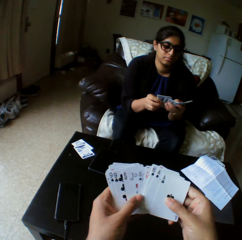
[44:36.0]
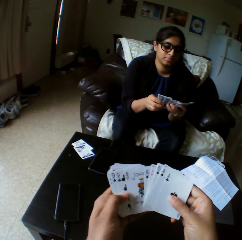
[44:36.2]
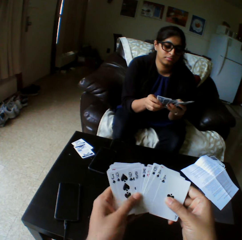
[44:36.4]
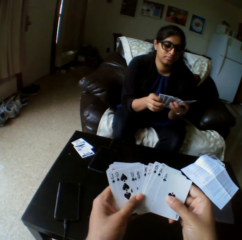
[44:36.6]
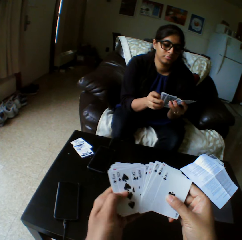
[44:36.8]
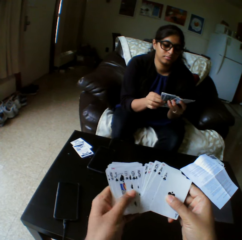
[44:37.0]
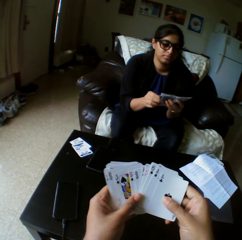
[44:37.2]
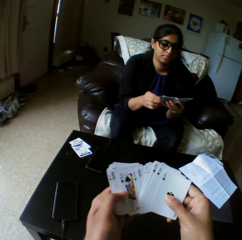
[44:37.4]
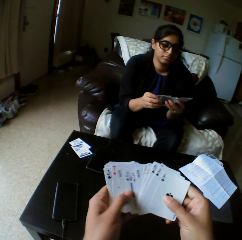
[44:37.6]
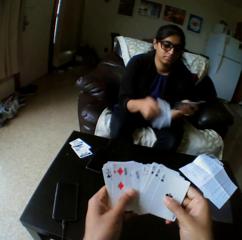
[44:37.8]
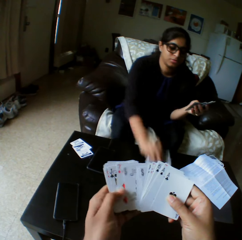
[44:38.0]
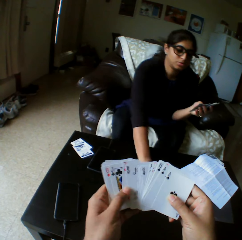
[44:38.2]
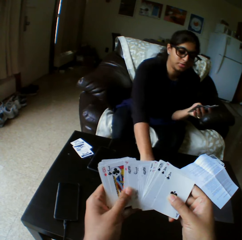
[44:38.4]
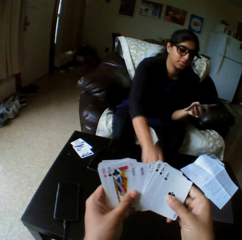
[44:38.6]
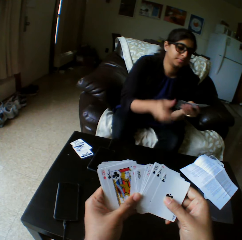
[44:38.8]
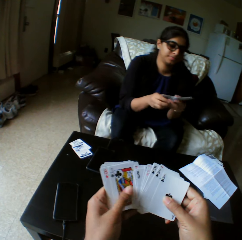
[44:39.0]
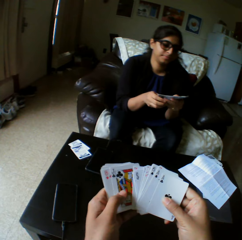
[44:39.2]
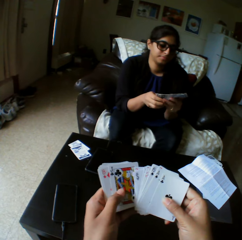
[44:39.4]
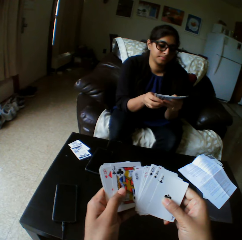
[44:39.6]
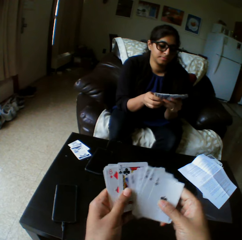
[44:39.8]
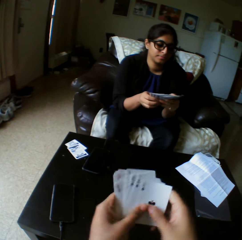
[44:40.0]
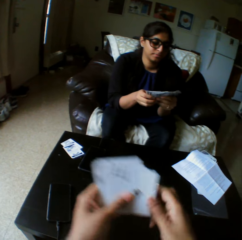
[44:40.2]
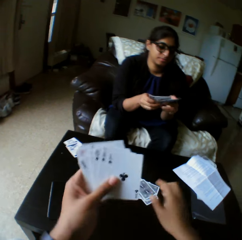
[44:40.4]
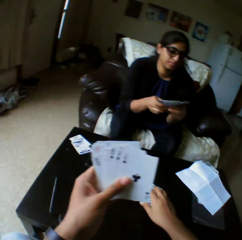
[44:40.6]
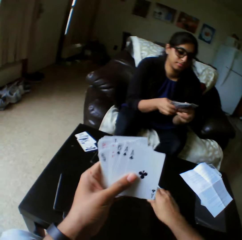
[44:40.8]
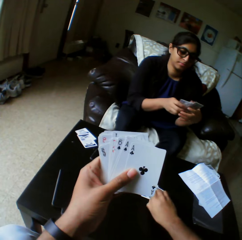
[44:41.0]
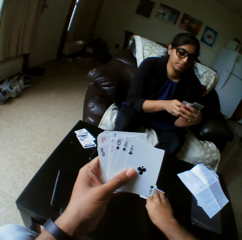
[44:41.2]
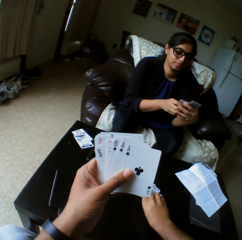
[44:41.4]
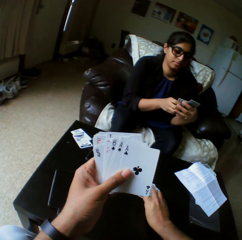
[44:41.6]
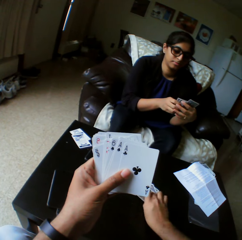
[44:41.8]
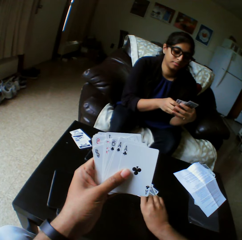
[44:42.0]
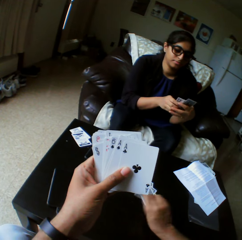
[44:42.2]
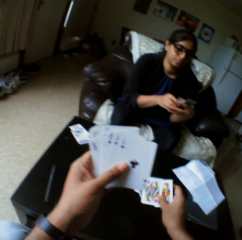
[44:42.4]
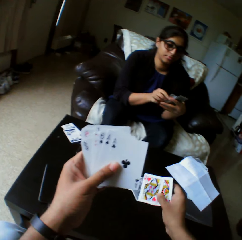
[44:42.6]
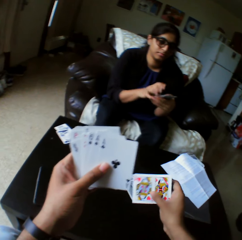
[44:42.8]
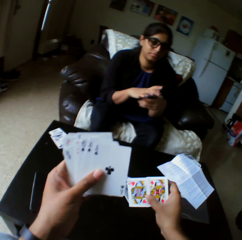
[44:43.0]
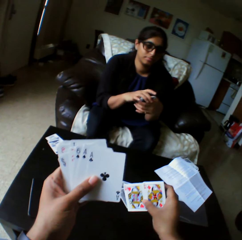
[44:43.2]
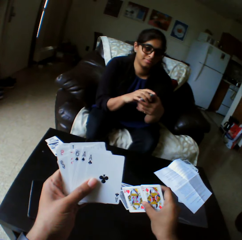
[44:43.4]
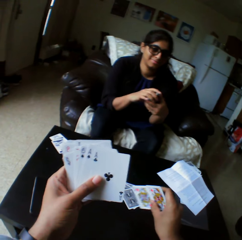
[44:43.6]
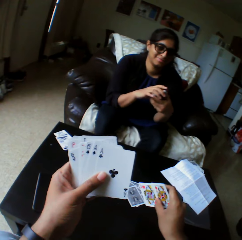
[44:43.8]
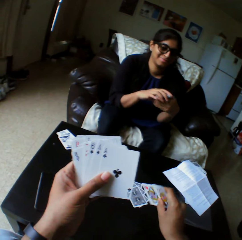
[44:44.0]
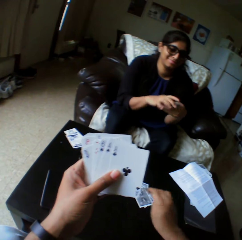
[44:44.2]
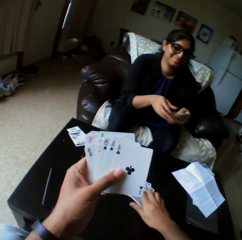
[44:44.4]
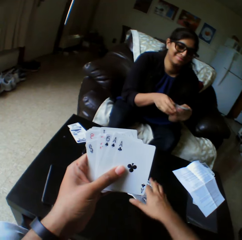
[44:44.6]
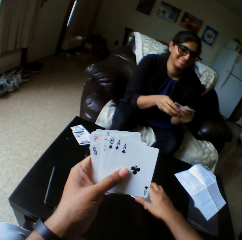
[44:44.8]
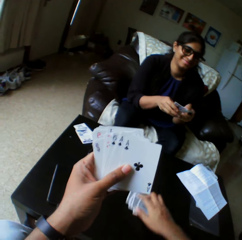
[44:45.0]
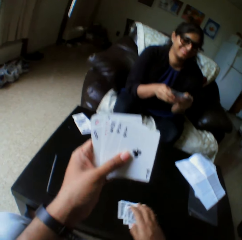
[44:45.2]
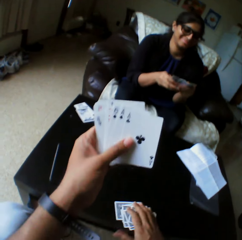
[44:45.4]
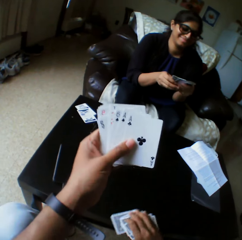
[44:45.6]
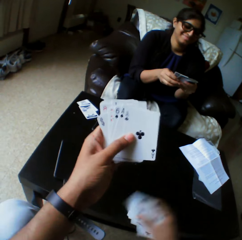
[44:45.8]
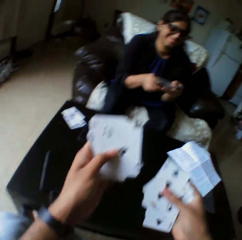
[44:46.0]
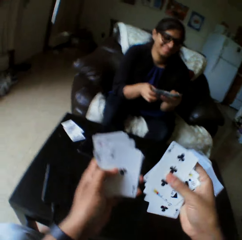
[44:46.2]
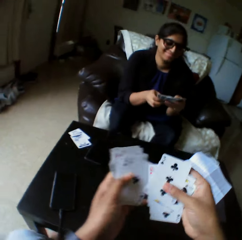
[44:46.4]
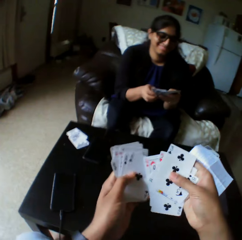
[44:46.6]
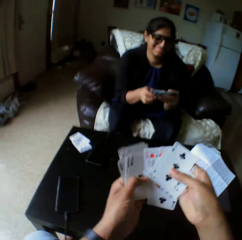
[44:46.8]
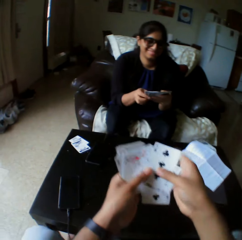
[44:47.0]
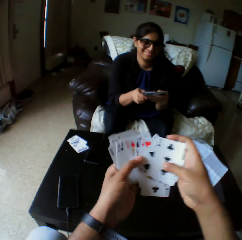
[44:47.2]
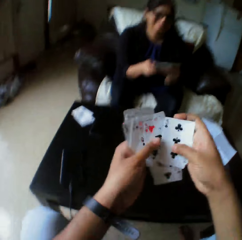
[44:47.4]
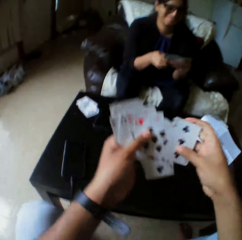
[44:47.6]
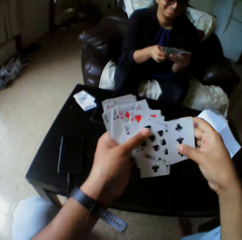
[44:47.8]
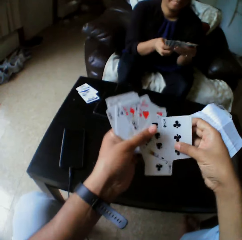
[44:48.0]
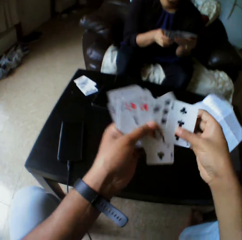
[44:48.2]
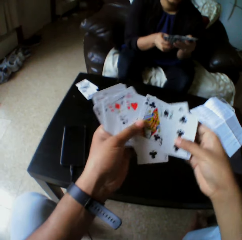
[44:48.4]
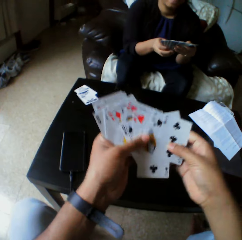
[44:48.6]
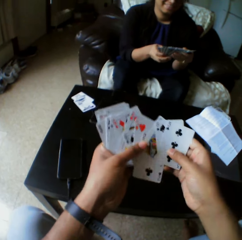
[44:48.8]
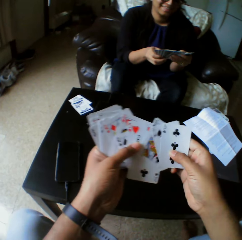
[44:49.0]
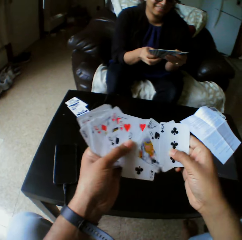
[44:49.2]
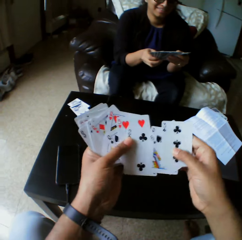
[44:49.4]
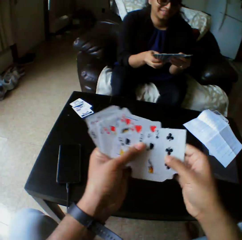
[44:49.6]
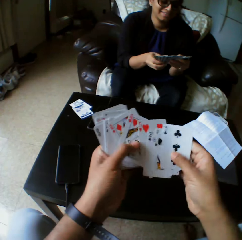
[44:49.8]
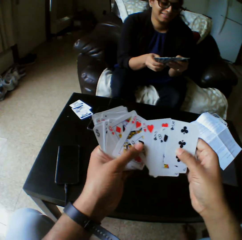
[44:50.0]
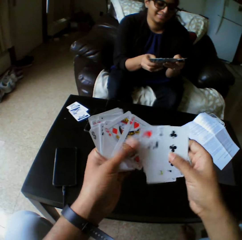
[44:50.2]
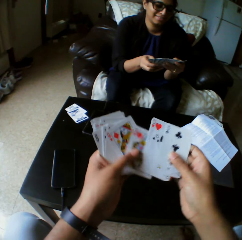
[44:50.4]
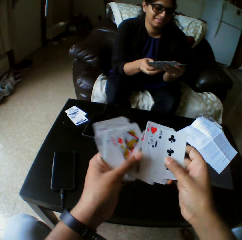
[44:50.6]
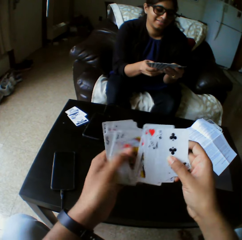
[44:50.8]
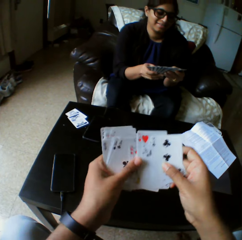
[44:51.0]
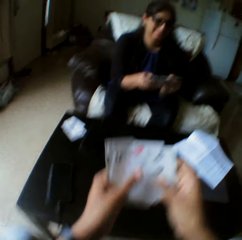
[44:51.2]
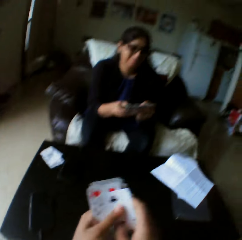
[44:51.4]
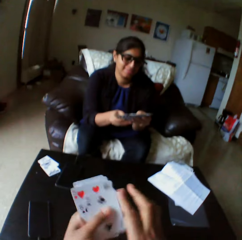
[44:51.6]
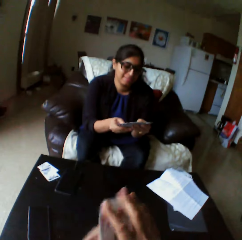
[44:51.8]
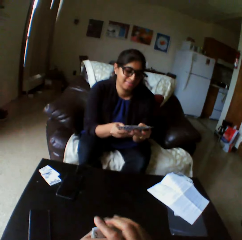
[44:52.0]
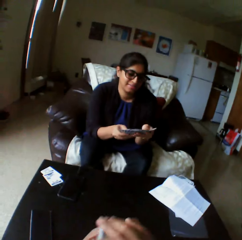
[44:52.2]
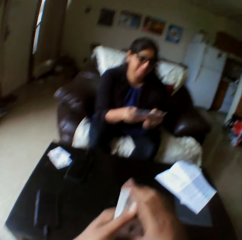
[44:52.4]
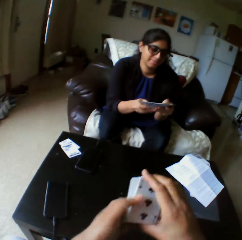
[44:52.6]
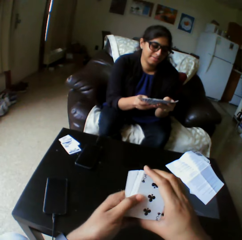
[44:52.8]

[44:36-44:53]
A woman drops cards on the table with her right hand. She looks at cards in hand. The camera wearer picks cards from the table with the right hand. They look at the cards picked from the table. They put the cards back on the table with the right hand. They pull cards from the table with the right hand. They hold cards in hand. They shuffle the cards with both hands. The woman looks at cards in hand.

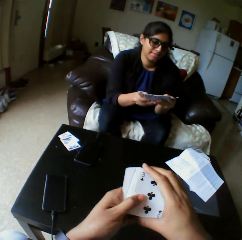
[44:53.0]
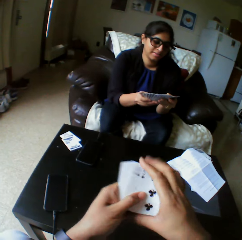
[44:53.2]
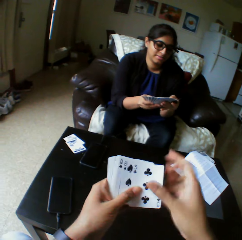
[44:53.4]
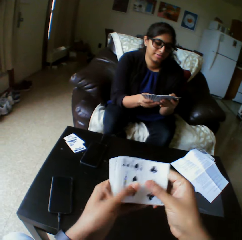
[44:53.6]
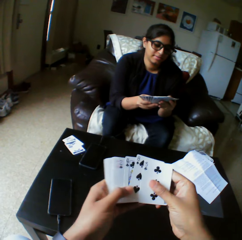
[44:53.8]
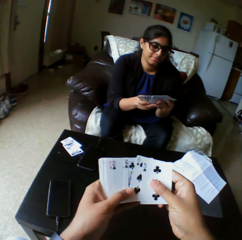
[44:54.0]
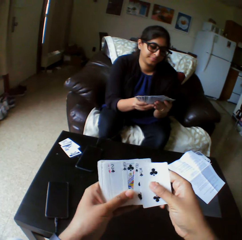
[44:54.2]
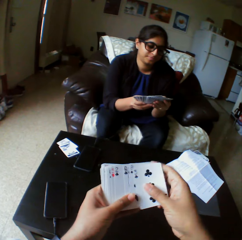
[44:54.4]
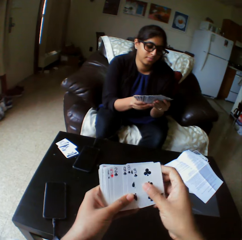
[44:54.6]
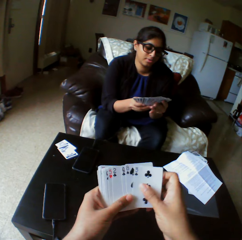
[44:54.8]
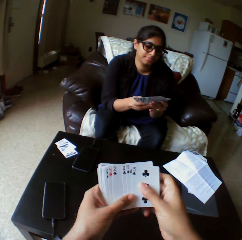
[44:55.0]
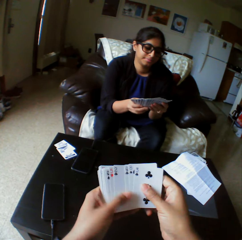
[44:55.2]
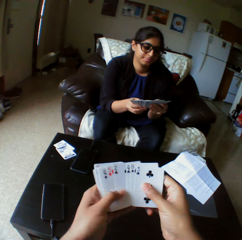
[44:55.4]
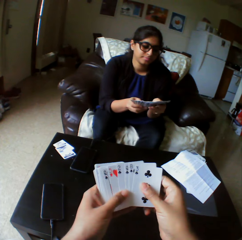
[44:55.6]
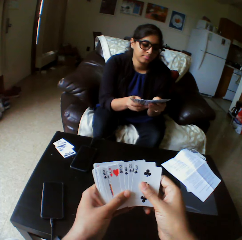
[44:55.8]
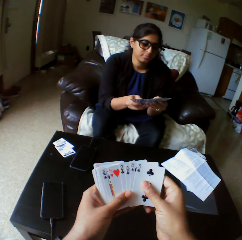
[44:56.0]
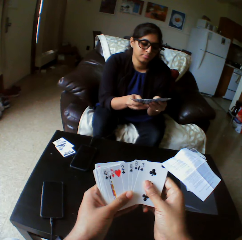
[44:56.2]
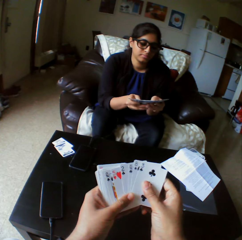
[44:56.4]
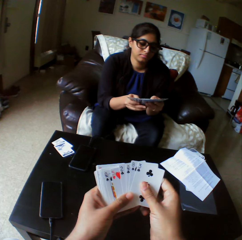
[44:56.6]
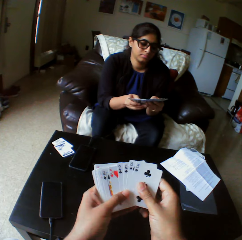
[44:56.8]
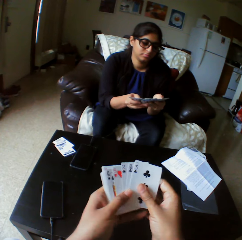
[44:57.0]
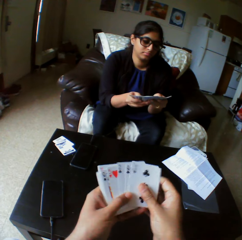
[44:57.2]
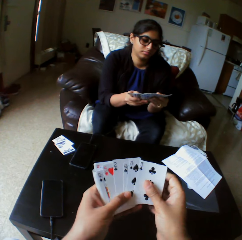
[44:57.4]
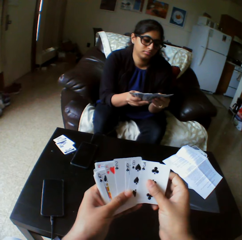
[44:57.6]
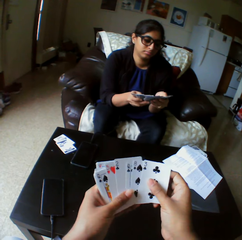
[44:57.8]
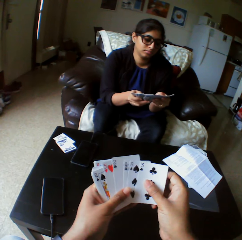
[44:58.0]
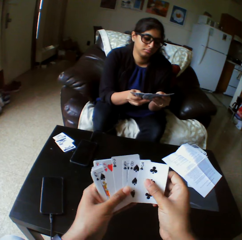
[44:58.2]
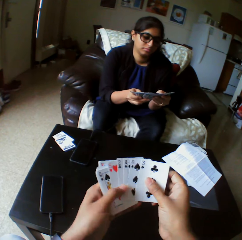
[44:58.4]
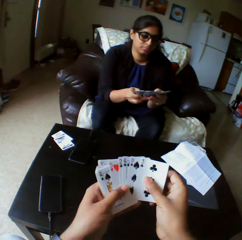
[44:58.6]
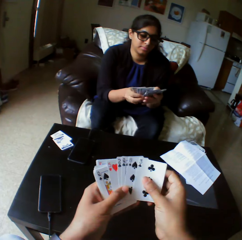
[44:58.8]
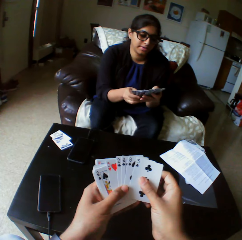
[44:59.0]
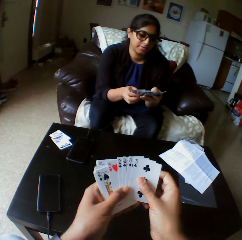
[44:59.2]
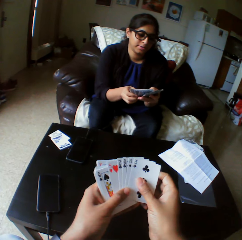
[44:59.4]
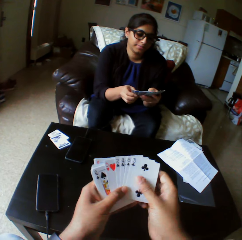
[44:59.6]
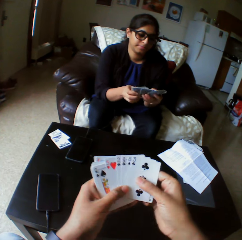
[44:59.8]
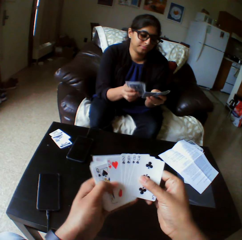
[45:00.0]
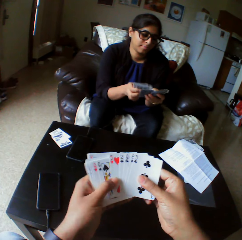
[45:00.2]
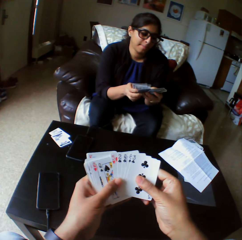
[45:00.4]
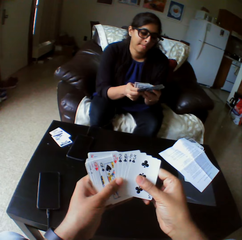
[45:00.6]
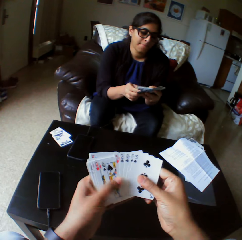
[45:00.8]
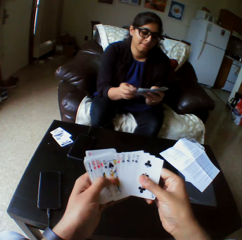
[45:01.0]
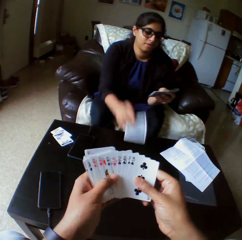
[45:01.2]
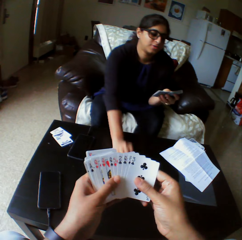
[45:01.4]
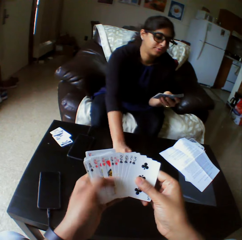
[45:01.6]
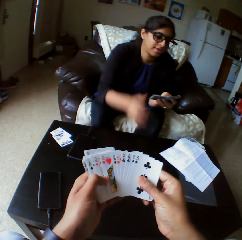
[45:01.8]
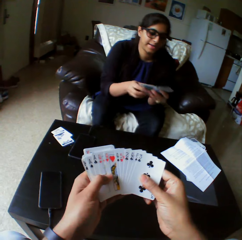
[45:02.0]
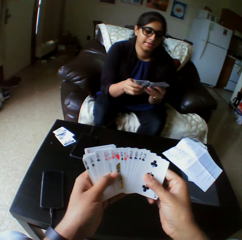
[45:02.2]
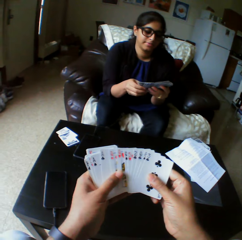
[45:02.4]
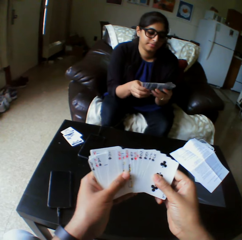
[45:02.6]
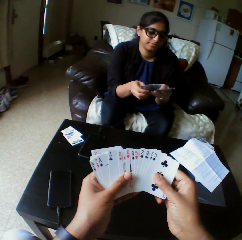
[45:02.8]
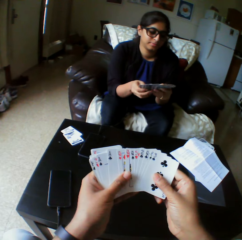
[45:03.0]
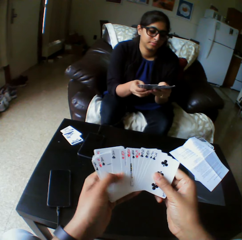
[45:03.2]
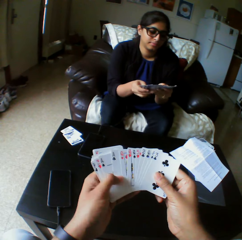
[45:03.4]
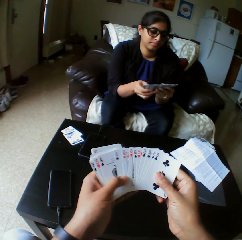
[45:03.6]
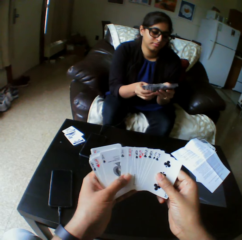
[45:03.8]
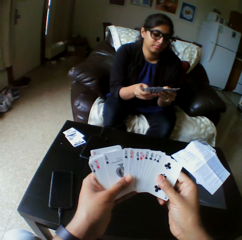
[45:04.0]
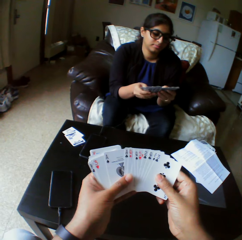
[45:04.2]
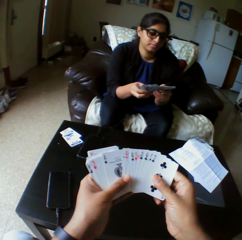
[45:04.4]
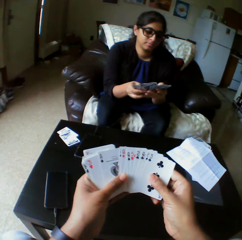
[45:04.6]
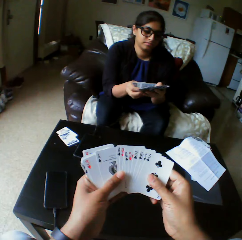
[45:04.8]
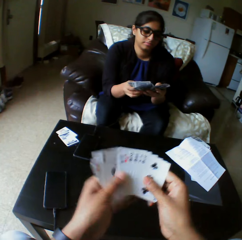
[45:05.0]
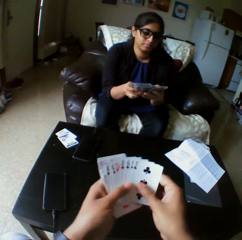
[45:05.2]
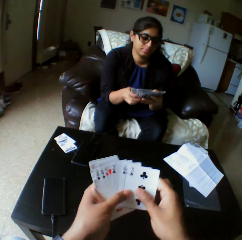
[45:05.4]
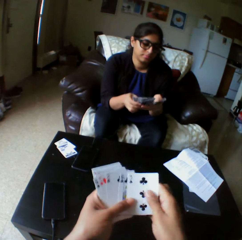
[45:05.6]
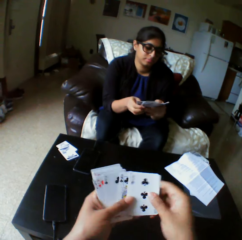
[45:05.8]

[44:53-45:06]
The camera wearer looks at the cards in hand. A lady speaks to the camera wearer. The lady drops cards on the table with her right hand. The lady shuffles cards with both hands. The lady looks through her cards.
